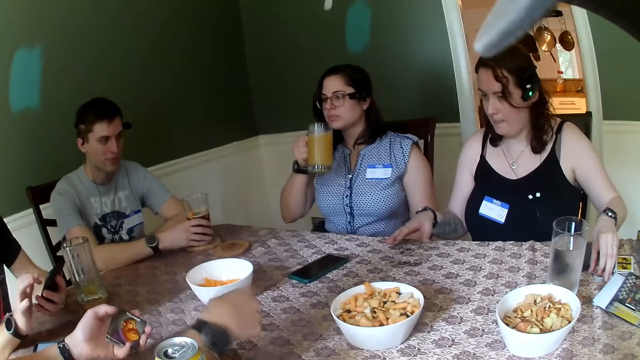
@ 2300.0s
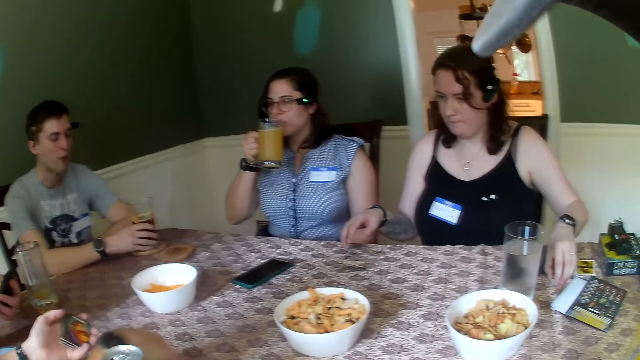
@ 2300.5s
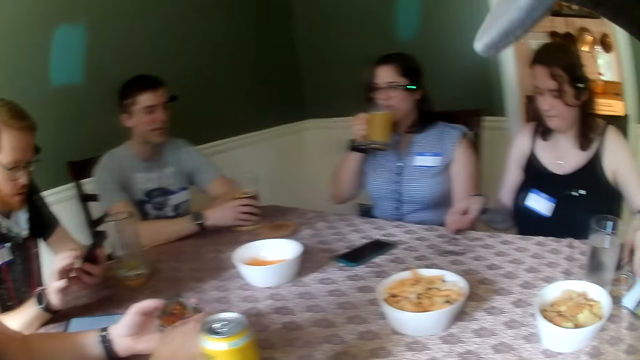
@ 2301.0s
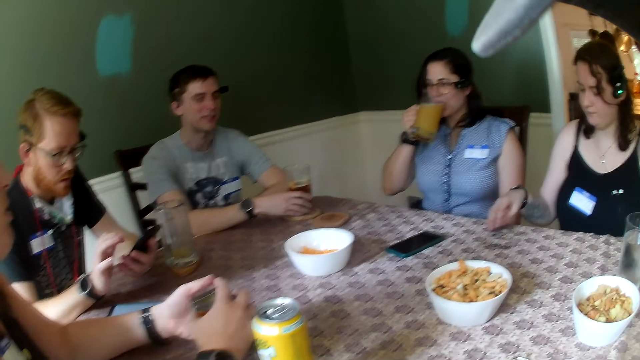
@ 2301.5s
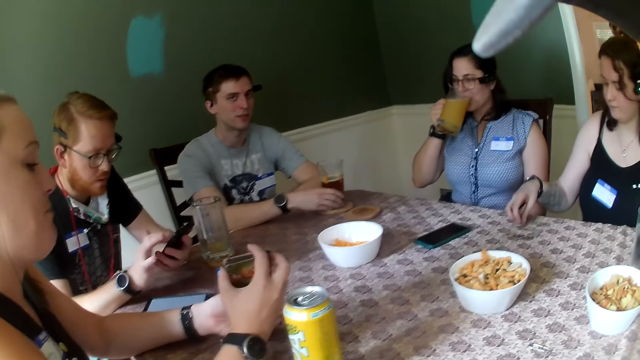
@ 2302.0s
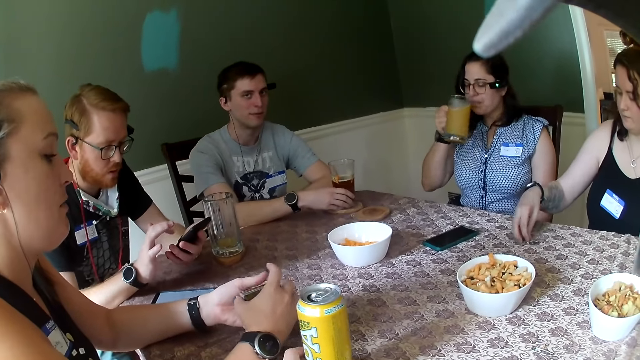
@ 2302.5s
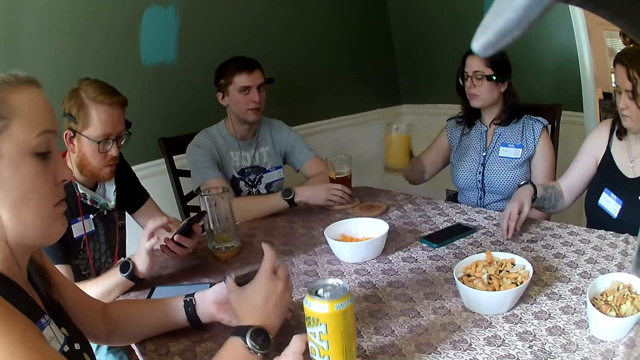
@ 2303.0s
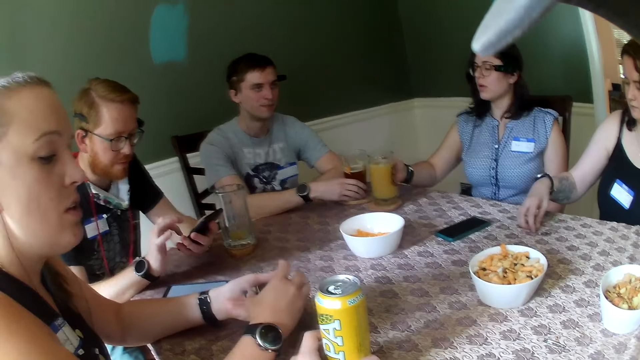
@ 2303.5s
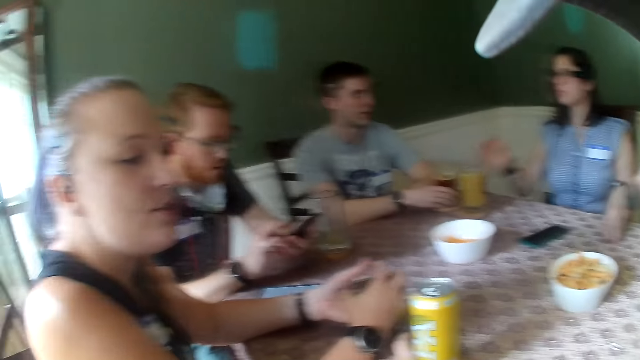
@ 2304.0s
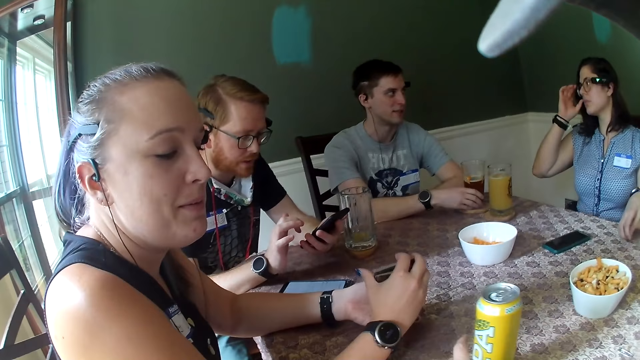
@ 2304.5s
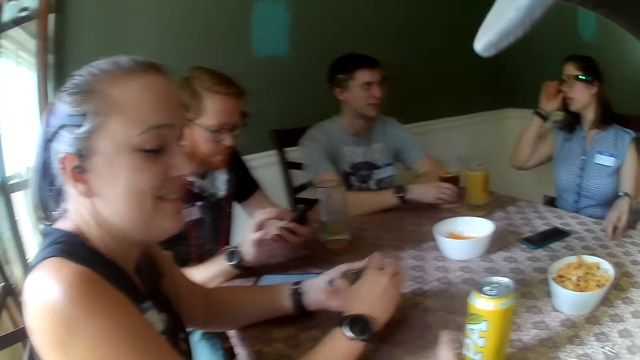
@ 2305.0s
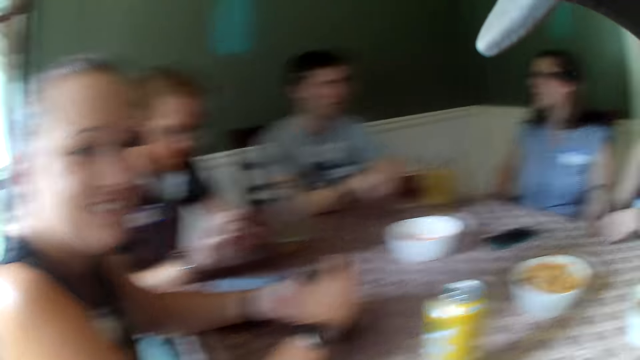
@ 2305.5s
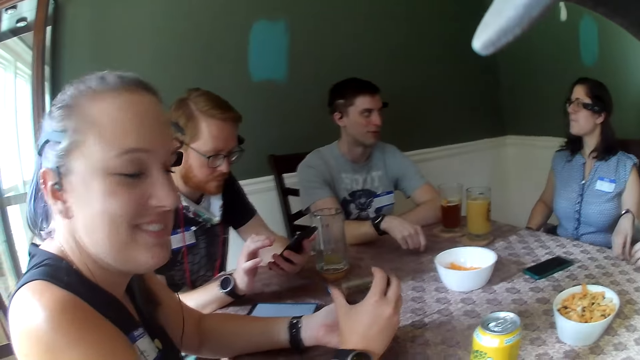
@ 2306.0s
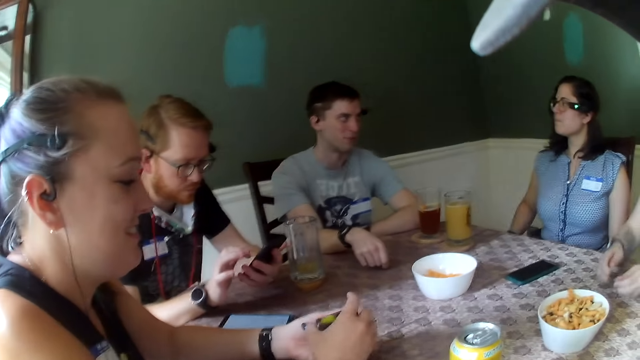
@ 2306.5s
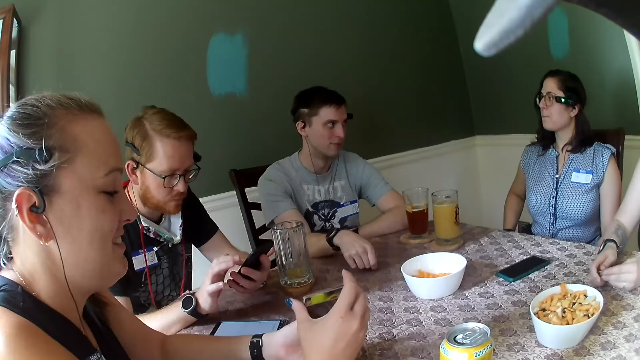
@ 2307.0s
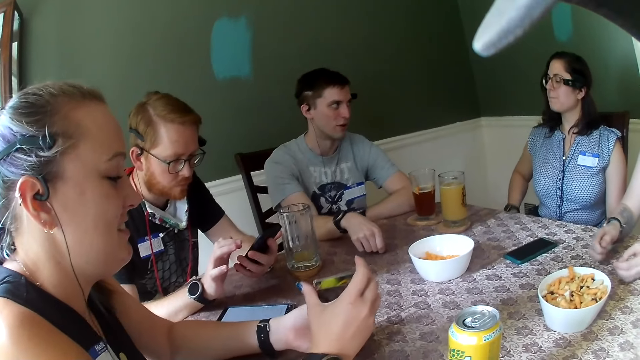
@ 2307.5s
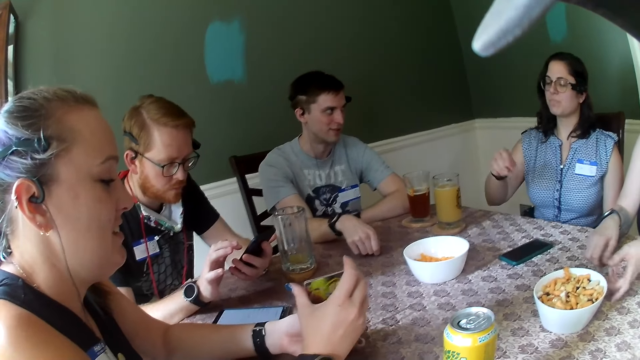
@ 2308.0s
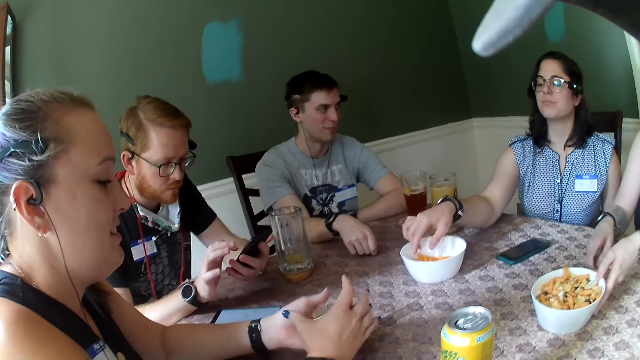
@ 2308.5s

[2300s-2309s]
A man speaks to everybody on the table. A woman drinks from the glass cup in her right hand. The woman places the glass cup in her right hand on a coaster on the table. Another woman speaks to the camera wearer. The camera wearer moves a can on the table. They look at a woman.

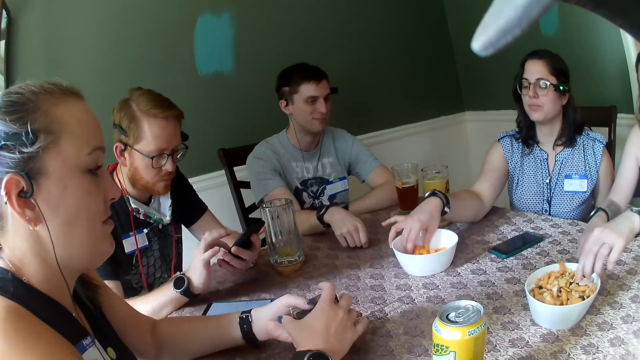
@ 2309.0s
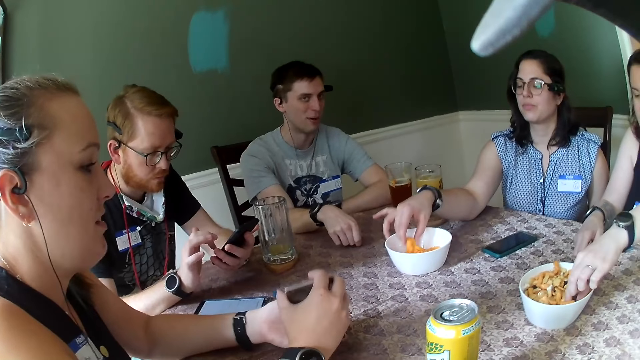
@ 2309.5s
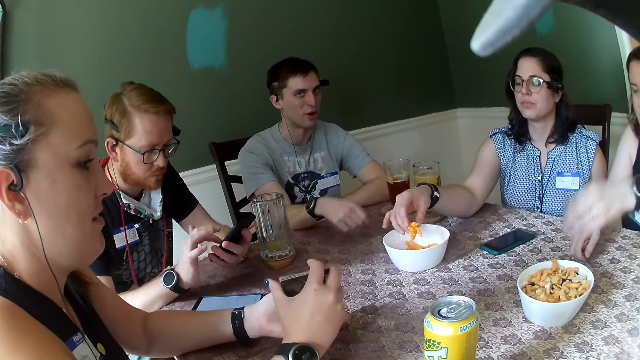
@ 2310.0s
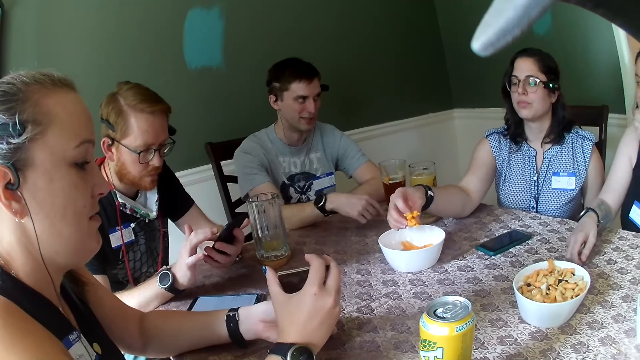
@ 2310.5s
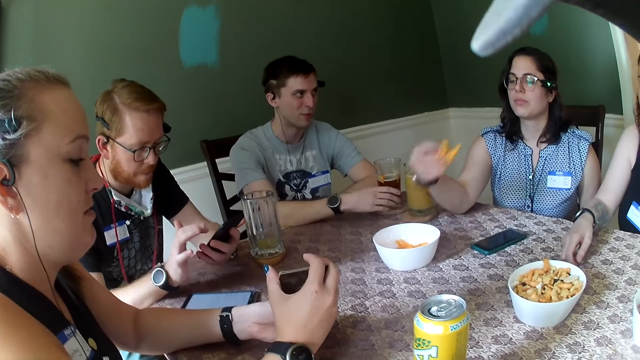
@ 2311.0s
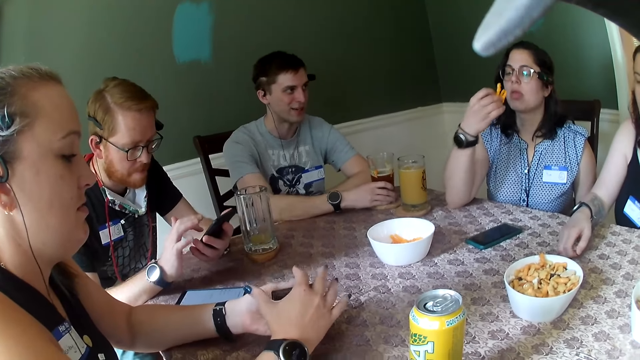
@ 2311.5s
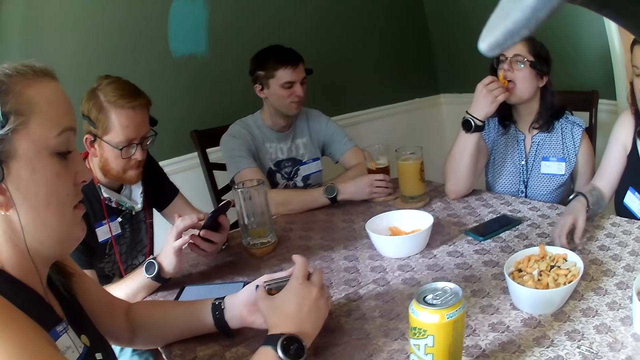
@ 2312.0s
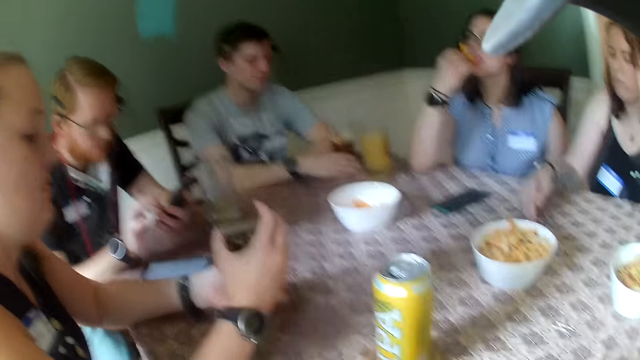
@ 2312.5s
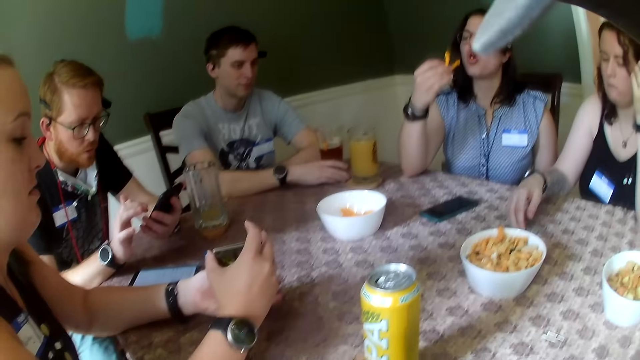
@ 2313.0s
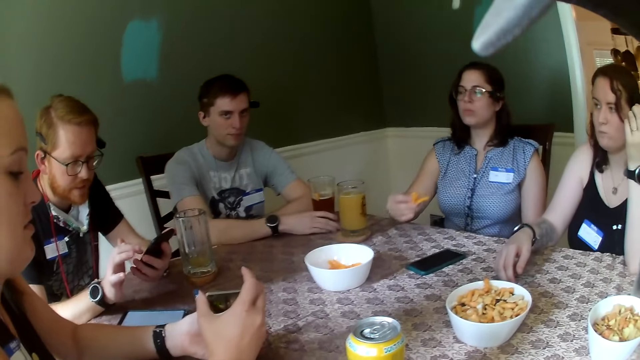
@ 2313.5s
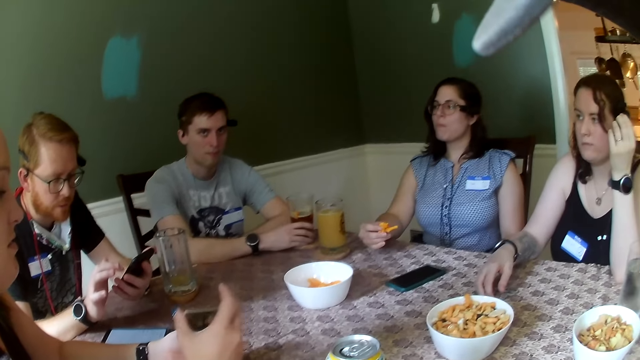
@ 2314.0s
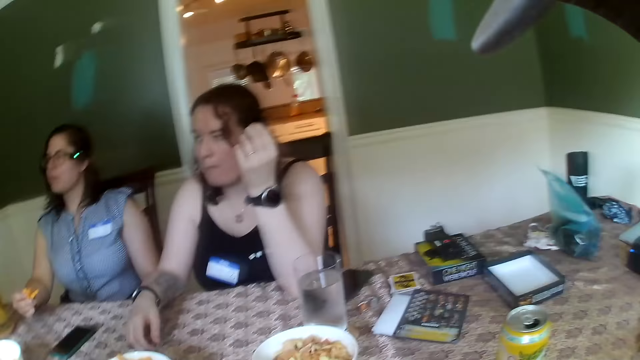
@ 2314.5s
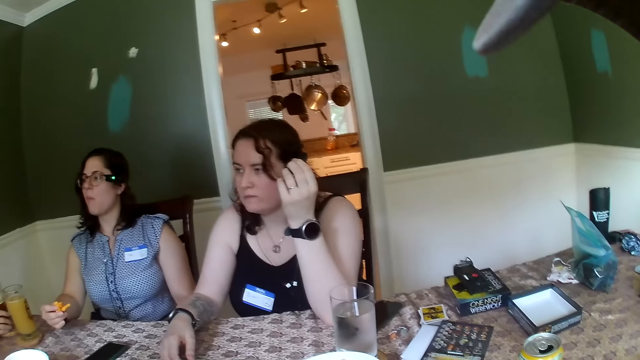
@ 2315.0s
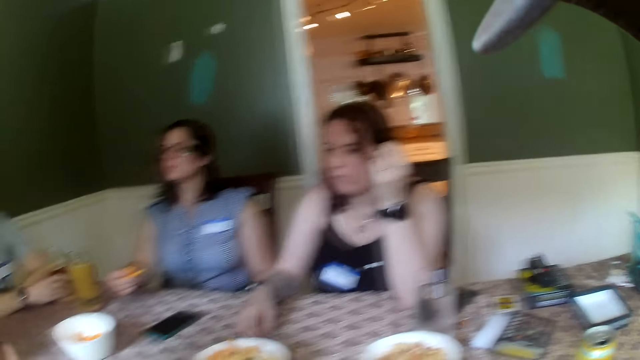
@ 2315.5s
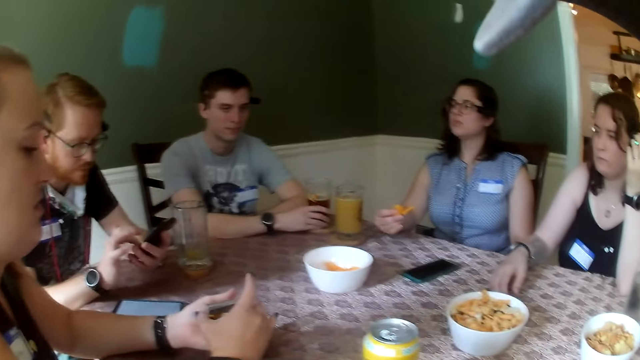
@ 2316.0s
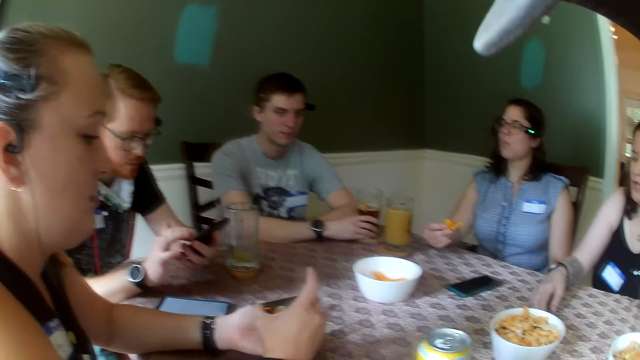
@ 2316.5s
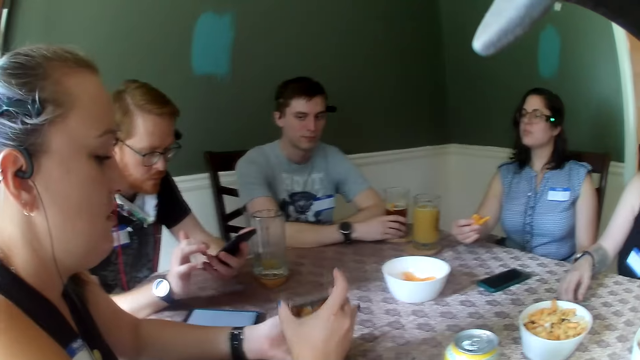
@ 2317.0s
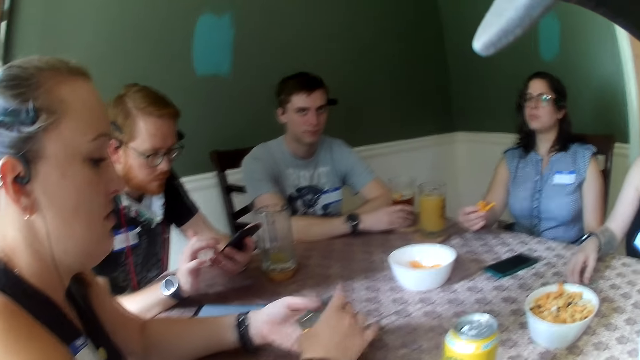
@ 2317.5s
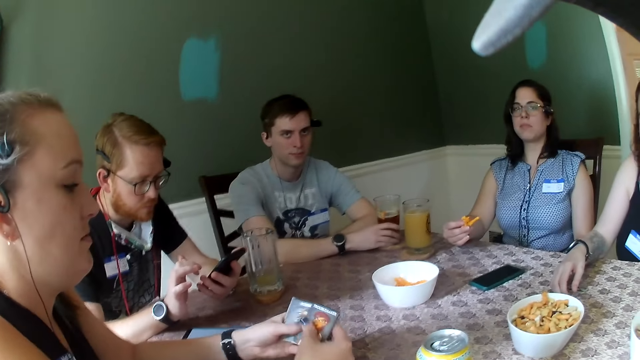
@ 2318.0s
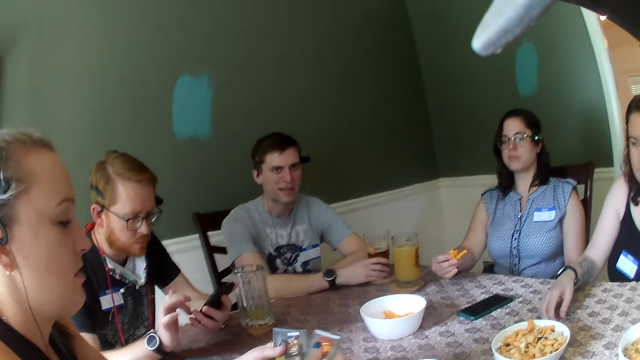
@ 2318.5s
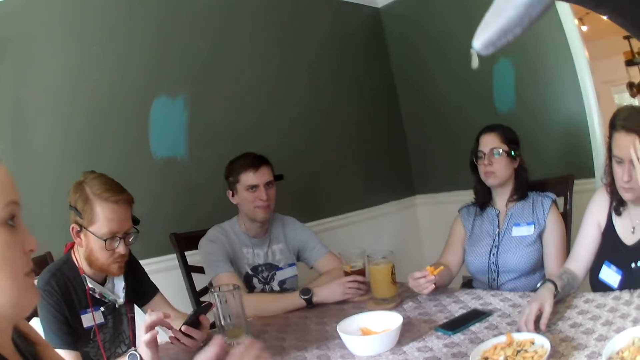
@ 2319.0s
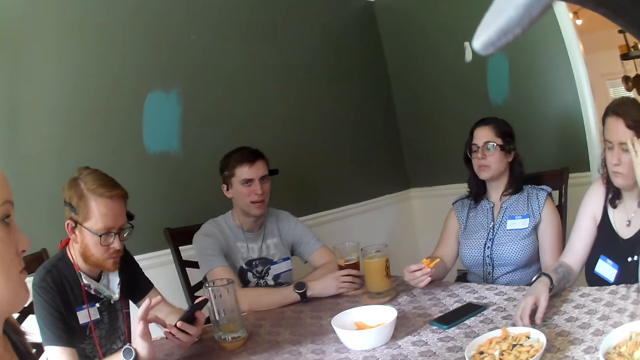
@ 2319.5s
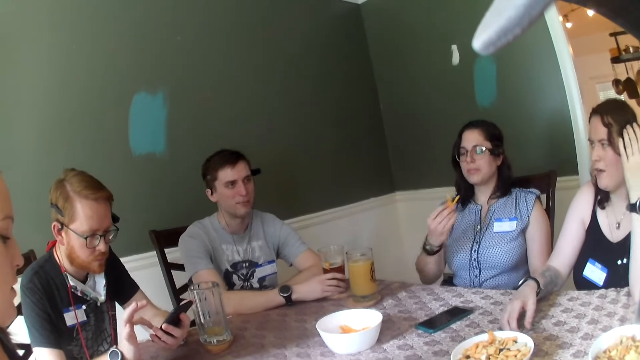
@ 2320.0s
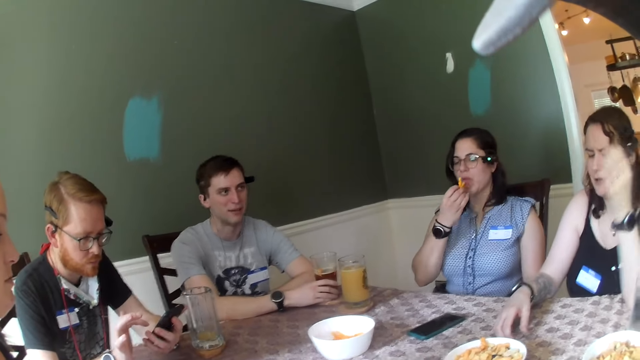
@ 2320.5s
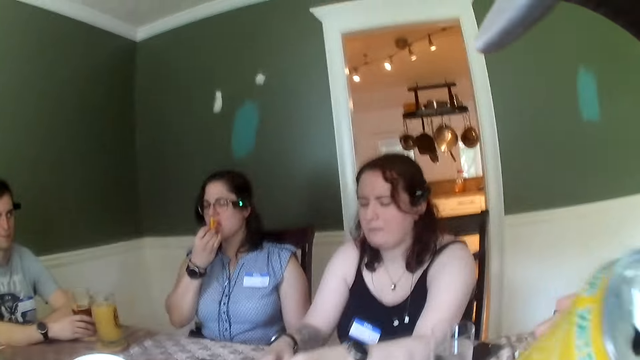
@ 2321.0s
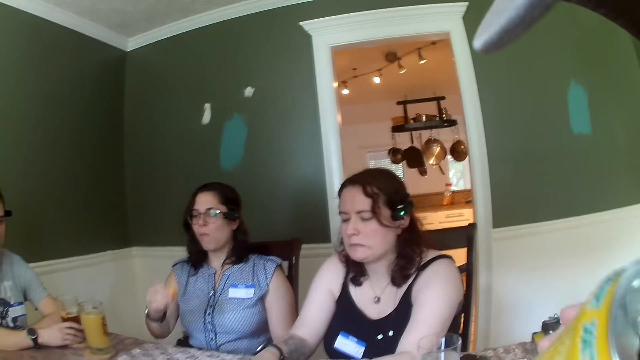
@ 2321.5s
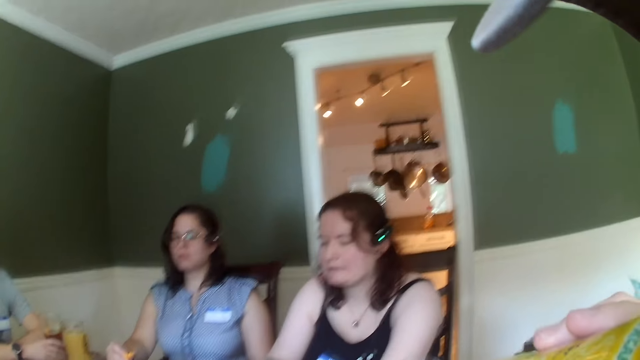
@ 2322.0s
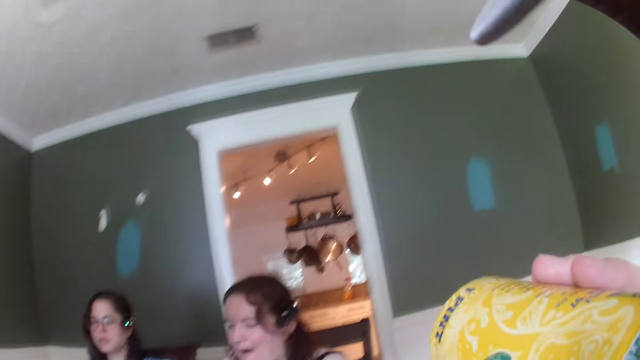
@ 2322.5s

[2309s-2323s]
A woman picks snacks from a white plate on the table with her right hand. Another woman picks snacks from the white plate on the table with her right hand. The other woman eats the snacks in her right hand. A man speaks to everybody on the table. The camera wearer looks around. He replies to the man. Another man speaks to the camera wearer. The first woman replies to the first man. The camera wearer takes a sip from a yellow can in his right hand.
